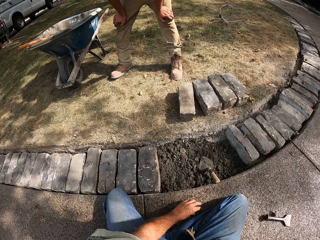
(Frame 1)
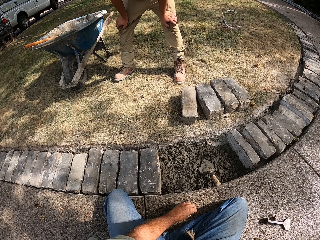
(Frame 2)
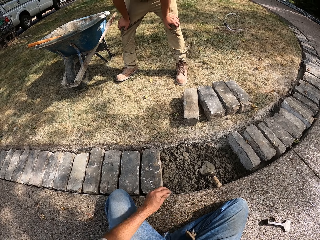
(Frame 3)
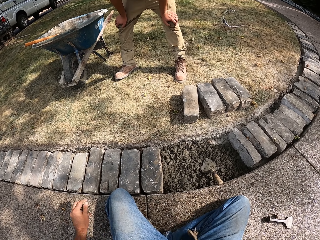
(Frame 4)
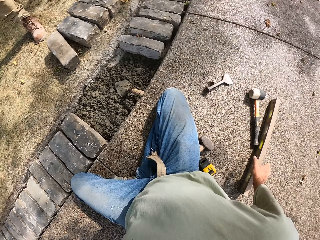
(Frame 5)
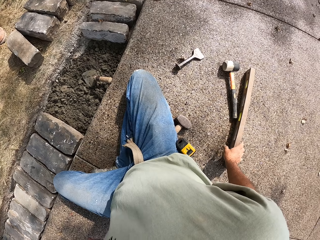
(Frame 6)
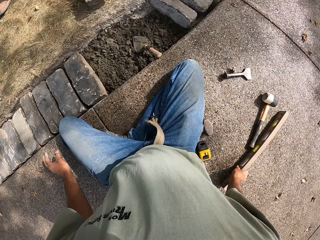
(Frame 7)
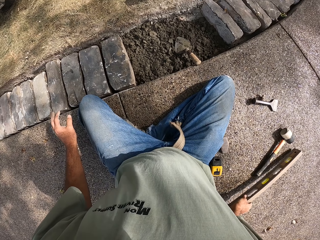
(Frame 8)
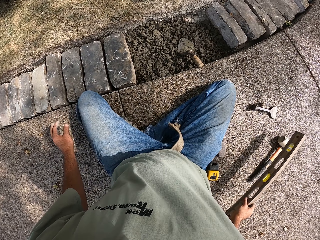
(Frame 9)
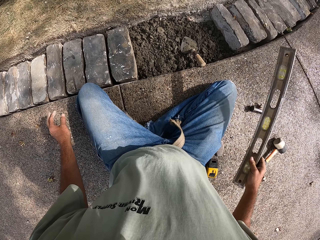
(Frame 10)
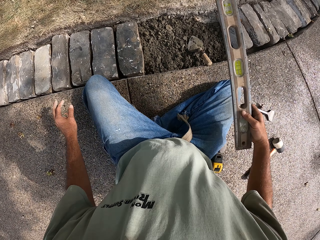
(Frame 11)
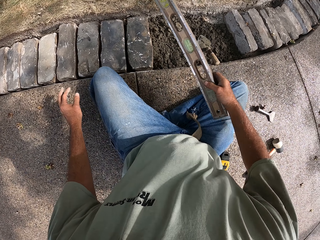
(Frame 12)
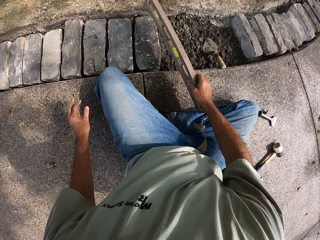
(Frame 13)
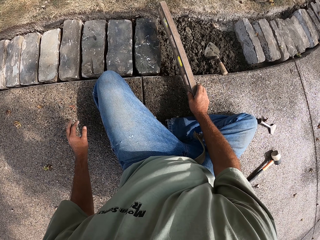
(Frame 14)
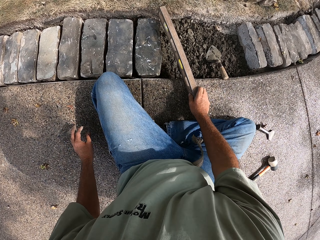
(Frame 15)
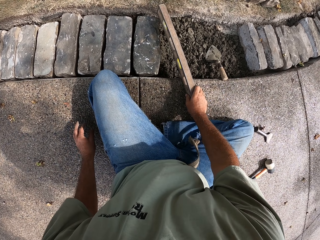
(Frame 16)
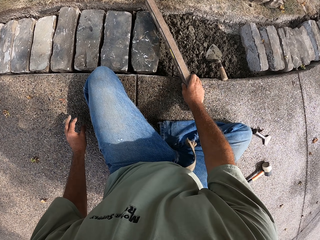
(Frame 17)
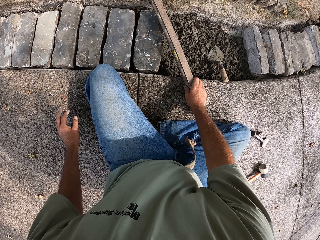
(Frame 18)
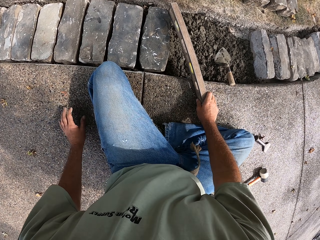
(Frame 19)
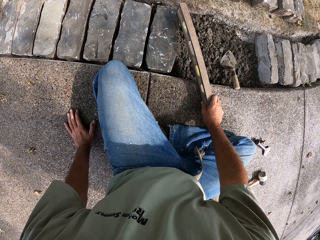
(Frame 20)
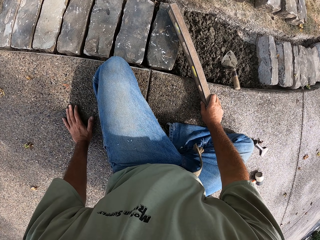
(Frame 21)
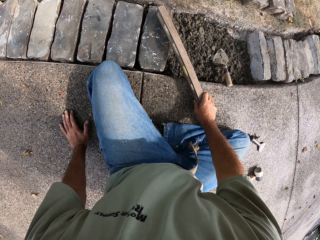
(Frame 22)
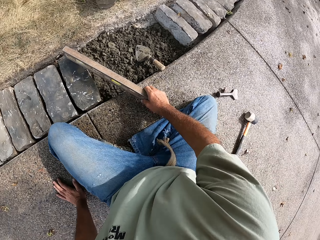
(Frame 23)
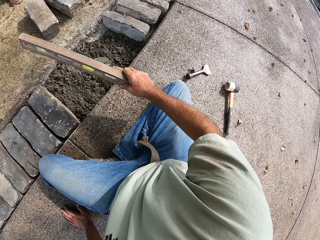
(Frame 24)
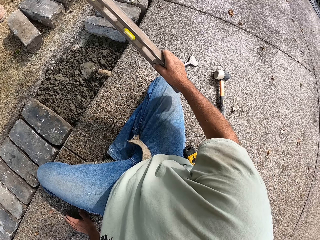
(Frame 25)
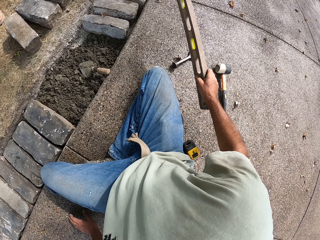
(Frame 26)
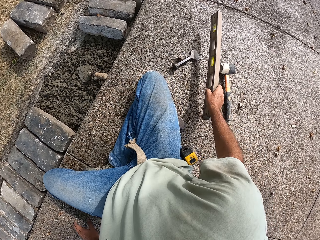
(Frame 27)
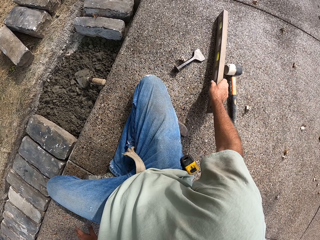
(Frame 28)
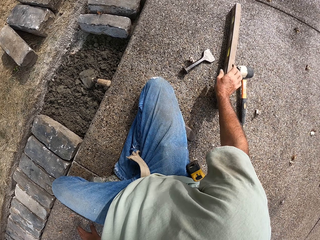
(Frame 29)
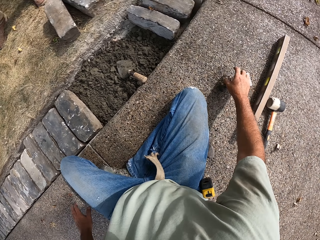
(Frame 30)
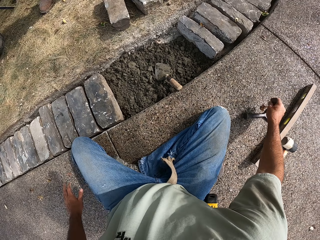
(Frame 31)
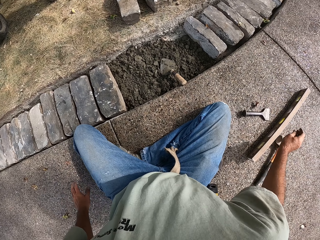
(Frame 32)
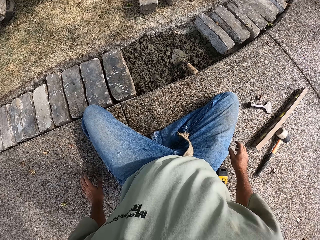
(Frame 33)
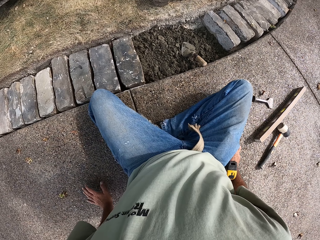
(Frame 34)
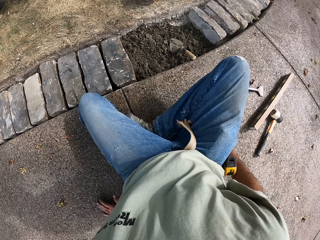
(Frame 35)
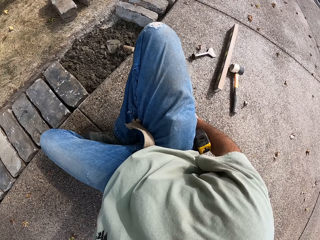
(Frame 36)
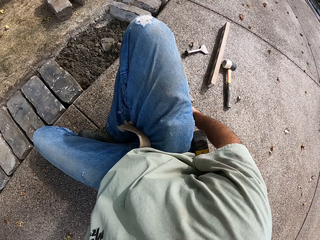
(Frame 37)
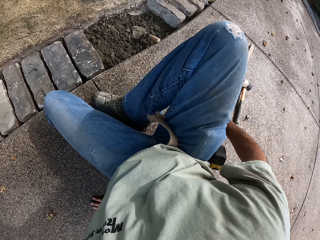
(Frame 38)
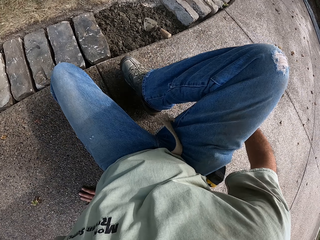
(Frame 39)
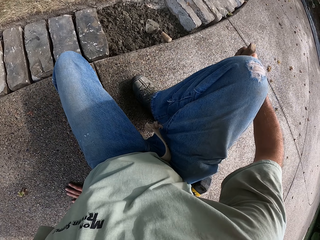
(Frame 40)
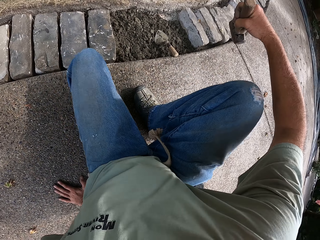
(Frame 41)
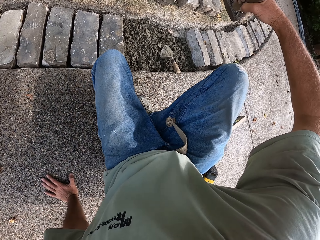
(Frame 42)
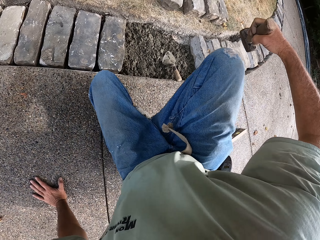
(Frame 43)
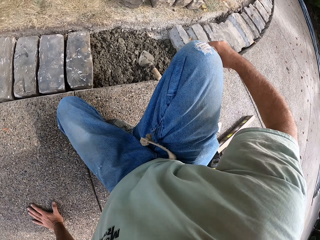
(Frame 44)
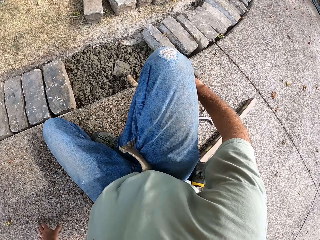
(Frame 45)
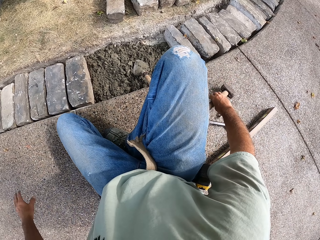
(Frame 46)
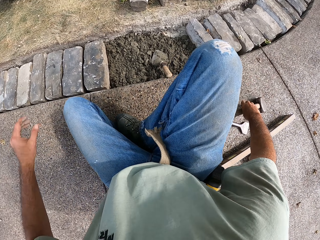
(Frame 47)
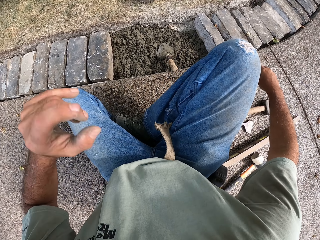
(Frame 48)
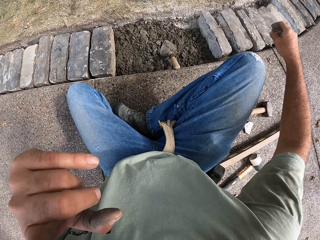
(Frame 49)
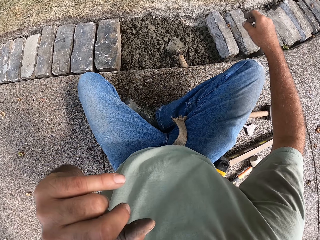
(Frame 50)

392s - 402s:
The camera wearer picks up a metal. They put the metal on the block. They put the metal on the ground. They move on the ground.

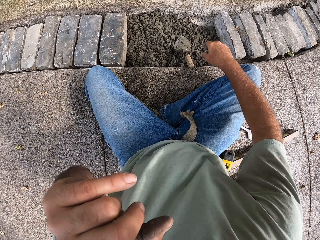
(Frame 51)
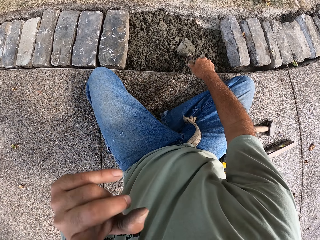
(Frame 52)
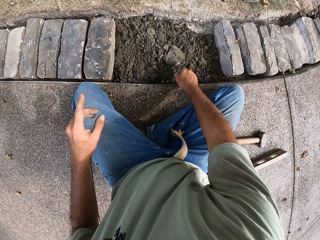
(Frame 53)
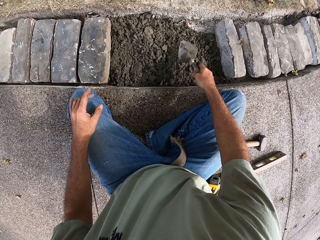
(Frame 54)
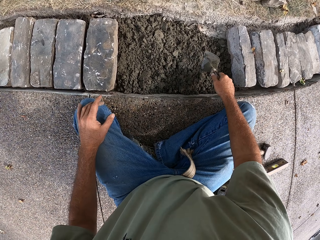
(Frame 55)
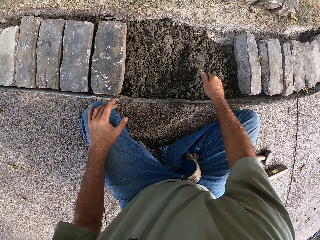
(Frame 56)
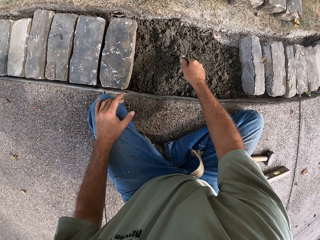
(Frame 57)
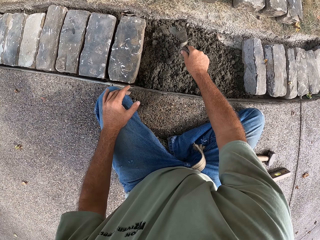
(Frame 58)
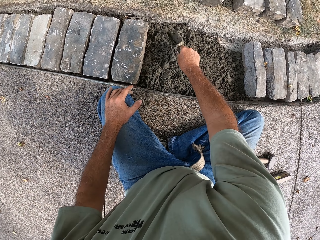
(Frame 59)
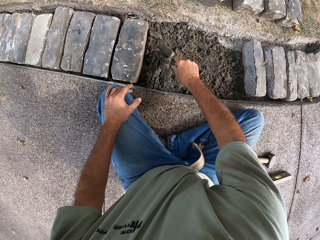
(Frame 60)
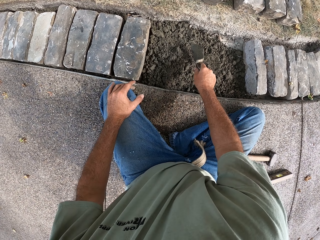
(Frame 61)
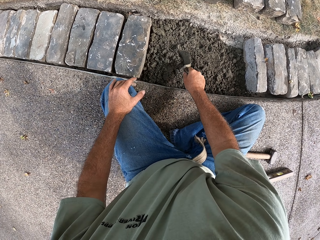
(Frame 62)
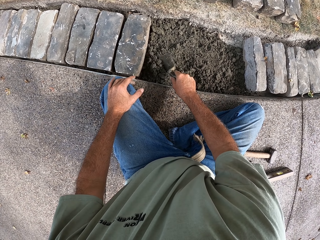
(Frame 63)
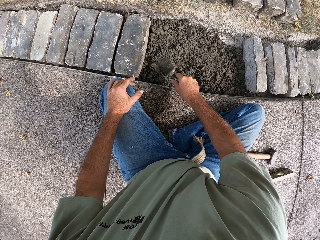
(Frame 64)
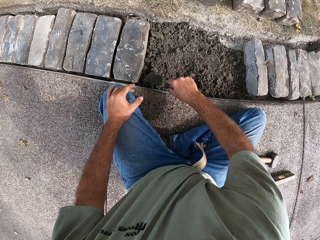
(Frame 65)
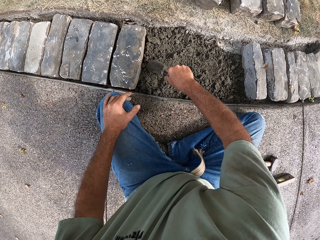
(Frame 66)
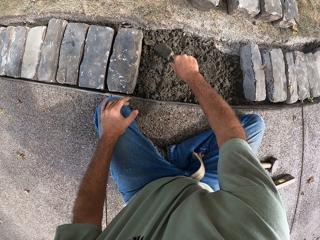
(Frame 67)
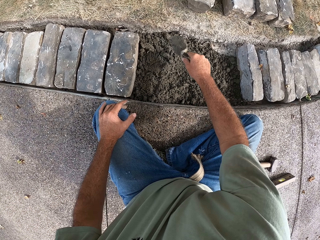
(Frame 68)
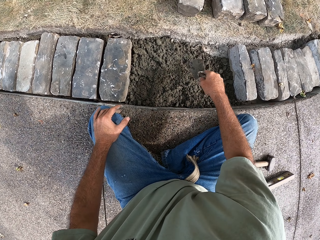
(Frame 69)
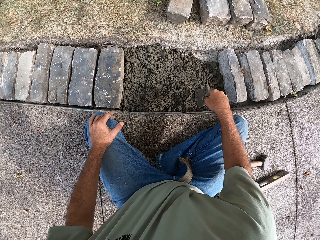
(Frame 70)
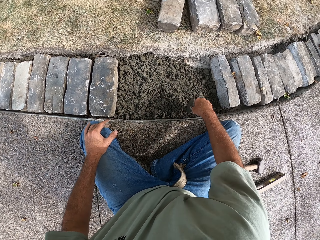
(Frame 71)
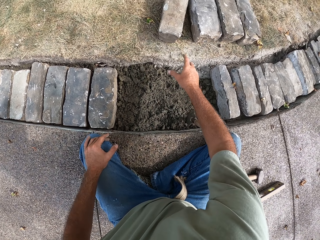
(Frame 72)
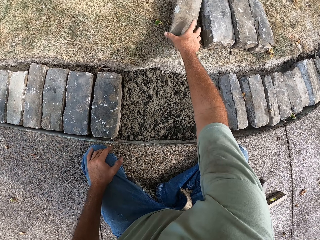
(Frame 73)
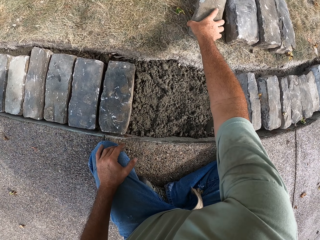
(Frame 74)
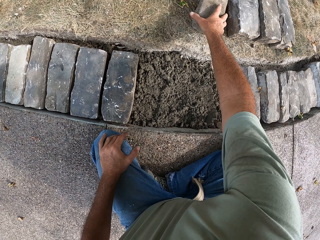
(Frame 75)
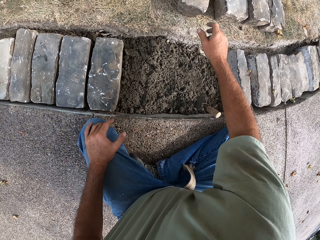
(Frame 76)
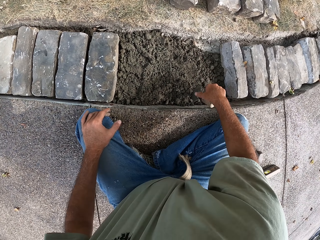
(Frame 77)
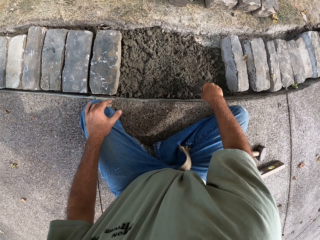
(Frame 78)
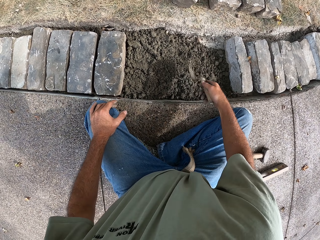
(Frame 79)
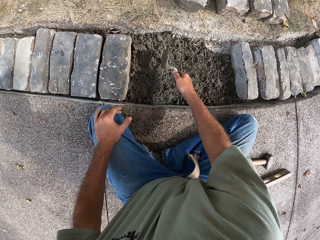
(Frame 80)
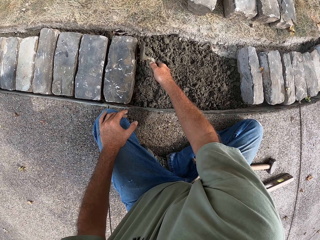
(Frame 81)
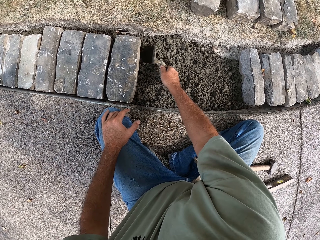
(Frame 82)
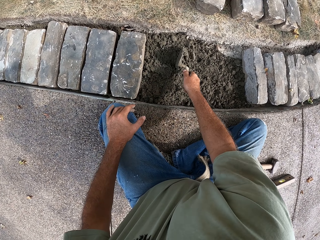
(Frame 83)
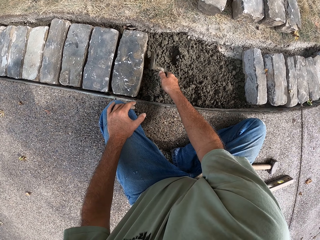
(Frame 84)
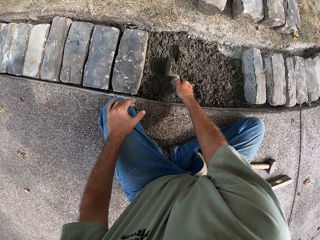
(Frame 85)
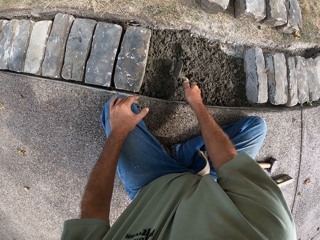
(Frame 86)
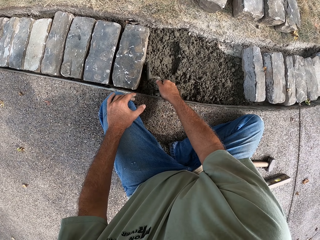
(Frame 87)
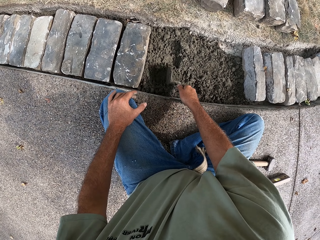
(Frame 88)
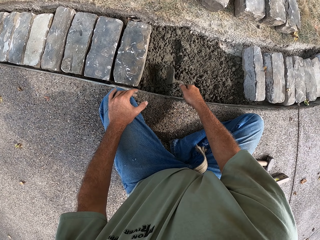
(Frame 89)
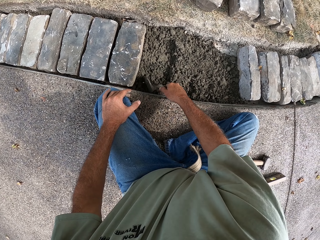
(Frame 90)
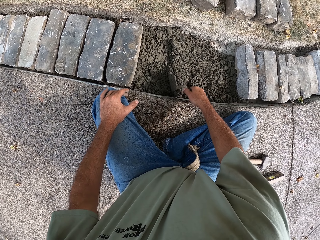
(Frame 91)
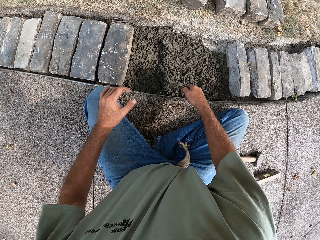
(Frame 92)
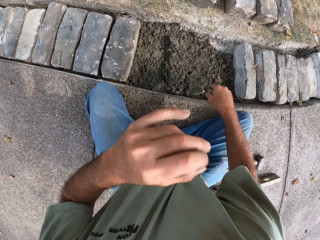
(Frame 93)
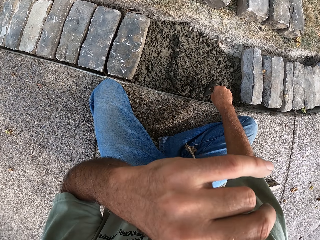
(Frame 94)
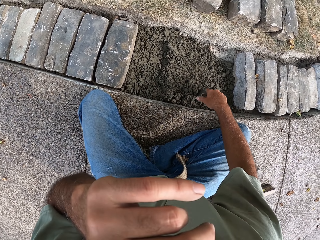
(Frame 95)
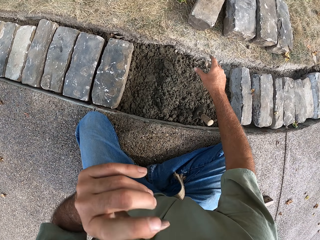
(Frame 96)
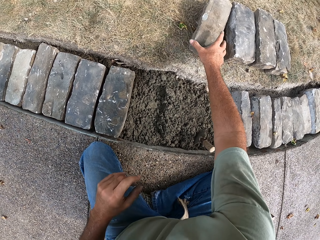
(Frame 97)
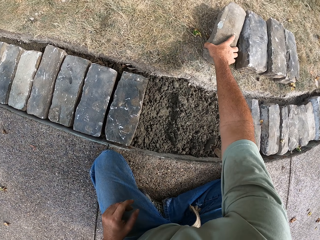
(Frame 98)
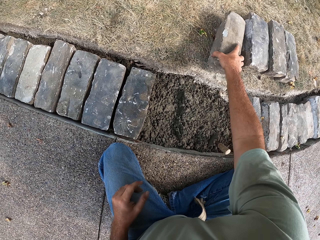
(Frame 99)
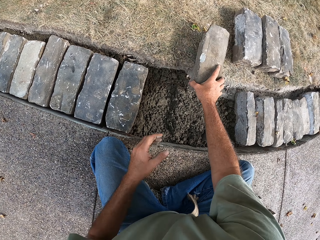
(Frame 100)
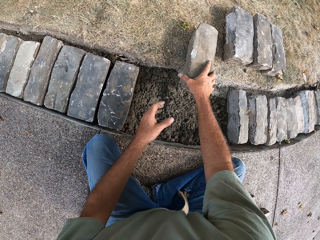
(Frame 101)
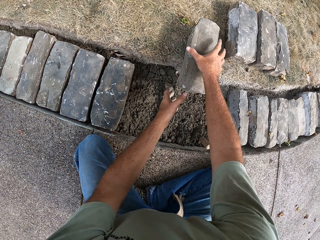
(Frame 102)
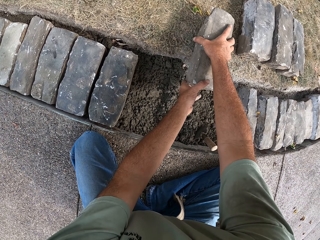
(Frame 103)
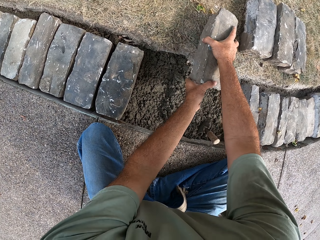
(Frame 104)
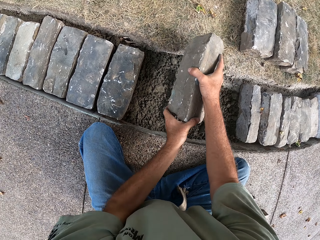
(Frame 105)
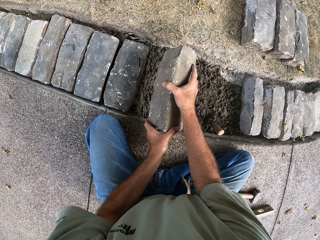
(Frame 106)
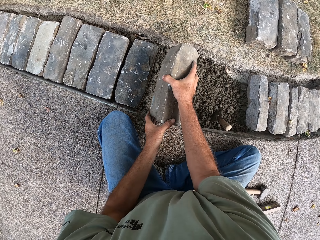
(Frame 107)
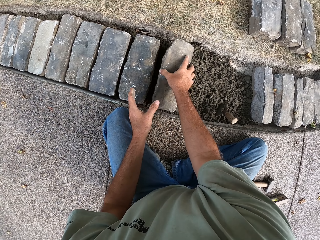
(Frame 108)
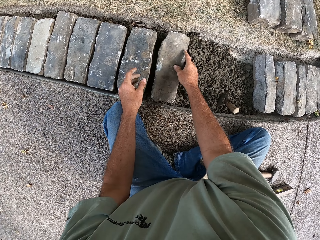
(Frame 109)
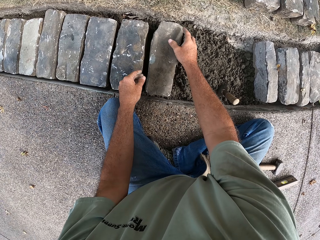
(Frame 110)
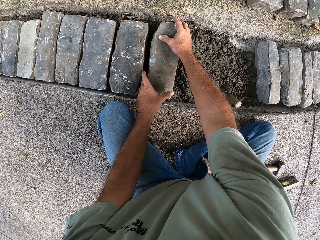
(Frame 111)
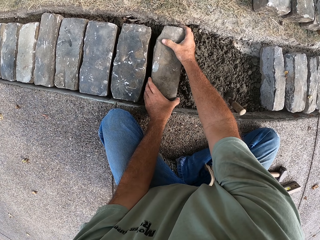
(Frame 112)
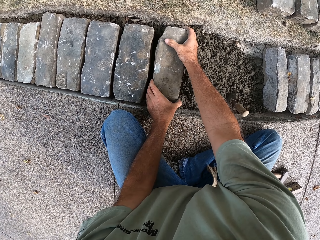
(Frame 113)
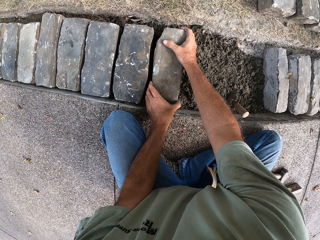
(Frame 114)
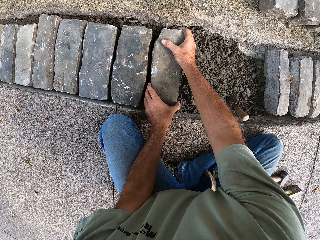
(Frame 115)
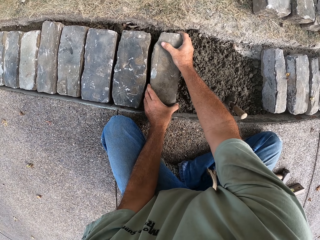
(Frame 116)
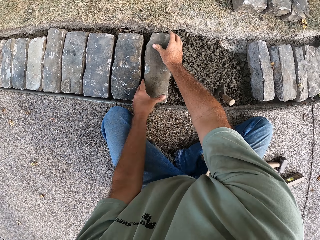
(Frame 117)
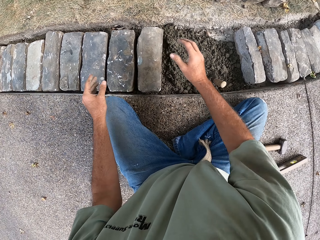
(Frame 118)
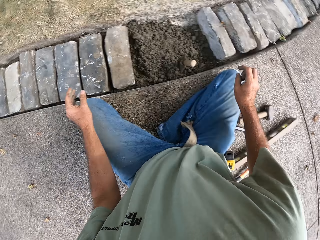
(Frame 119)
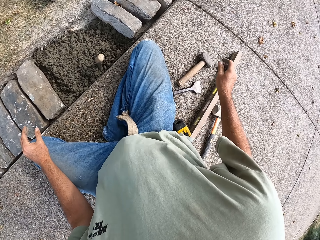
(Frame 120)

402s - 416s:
The camera wearer puts the hammer on the ground. They pick up a trowel. They spread the concrete. They flatten the concrete with the trowel. They put the trowel on the concrete. They pick up the trowel. They flatten the concrete with the trowel. They put the trowel on the concrete. They take a brick or block. They put the block in the concrete. They put the block in the concrete again.
